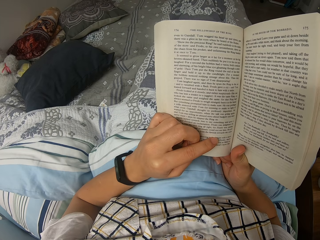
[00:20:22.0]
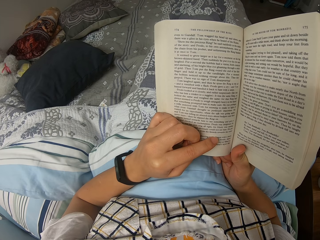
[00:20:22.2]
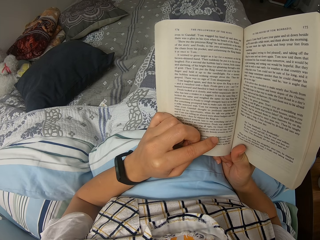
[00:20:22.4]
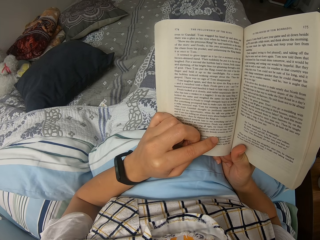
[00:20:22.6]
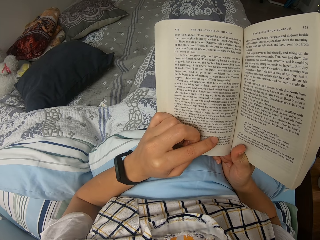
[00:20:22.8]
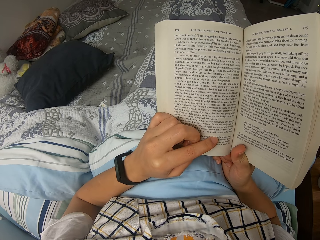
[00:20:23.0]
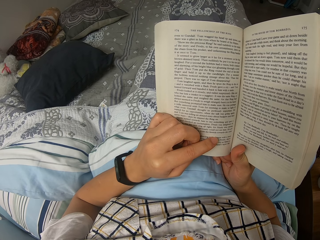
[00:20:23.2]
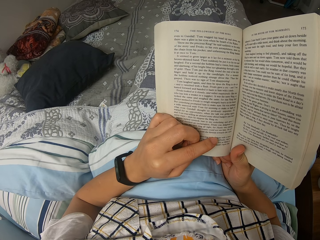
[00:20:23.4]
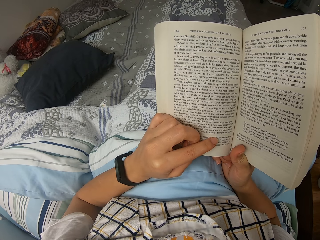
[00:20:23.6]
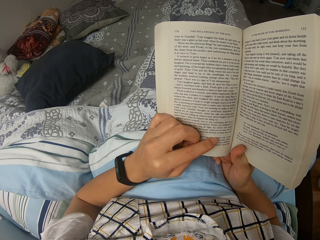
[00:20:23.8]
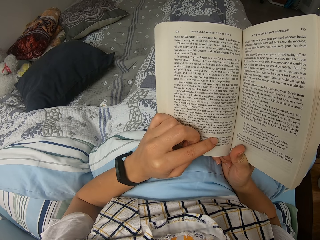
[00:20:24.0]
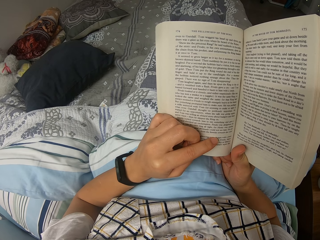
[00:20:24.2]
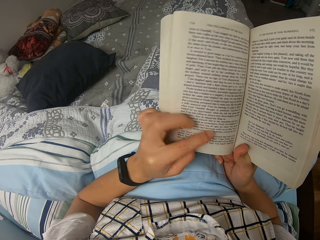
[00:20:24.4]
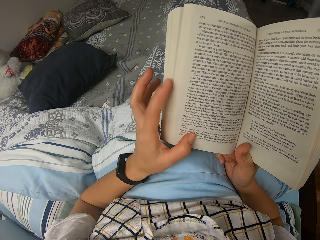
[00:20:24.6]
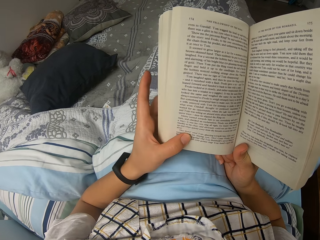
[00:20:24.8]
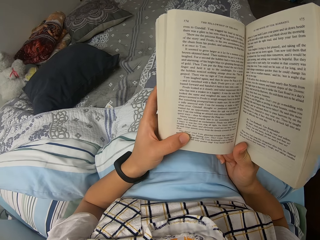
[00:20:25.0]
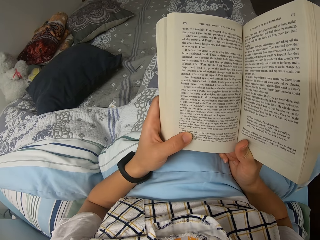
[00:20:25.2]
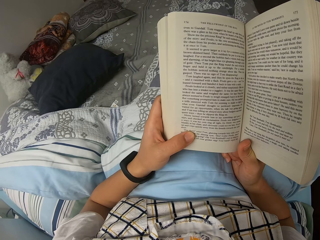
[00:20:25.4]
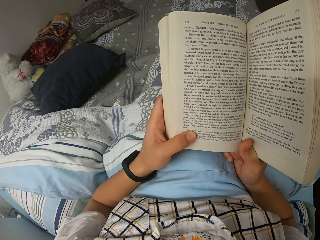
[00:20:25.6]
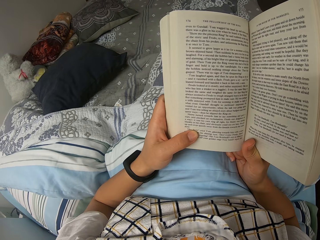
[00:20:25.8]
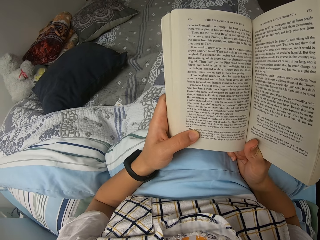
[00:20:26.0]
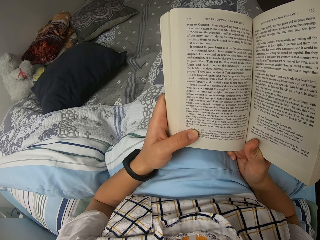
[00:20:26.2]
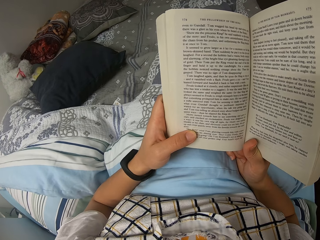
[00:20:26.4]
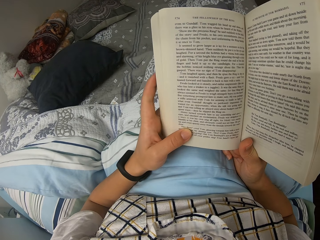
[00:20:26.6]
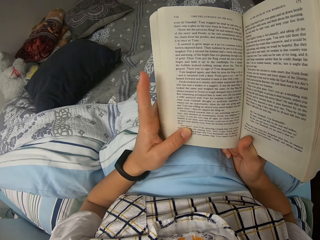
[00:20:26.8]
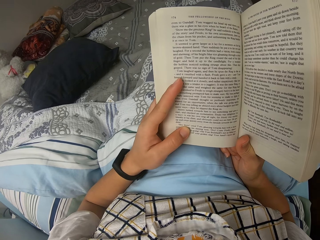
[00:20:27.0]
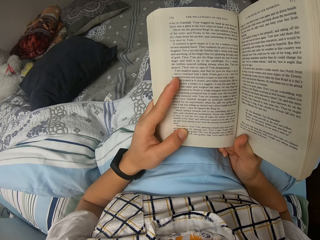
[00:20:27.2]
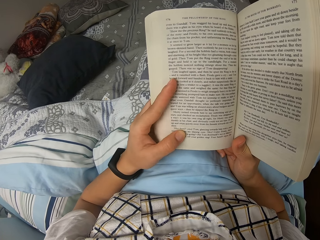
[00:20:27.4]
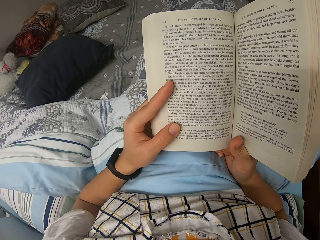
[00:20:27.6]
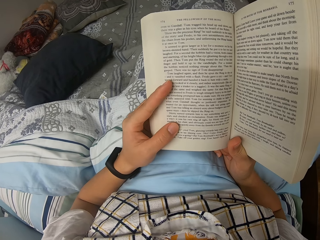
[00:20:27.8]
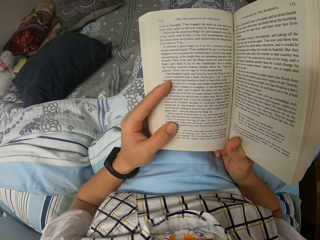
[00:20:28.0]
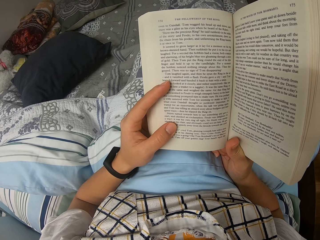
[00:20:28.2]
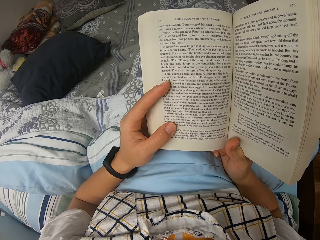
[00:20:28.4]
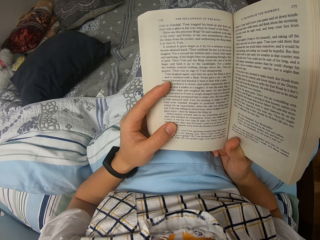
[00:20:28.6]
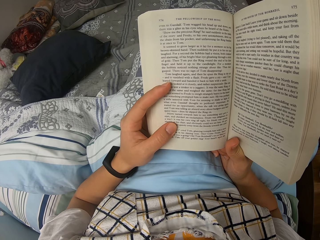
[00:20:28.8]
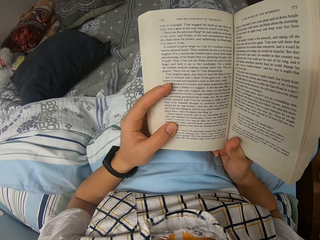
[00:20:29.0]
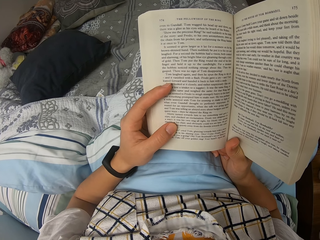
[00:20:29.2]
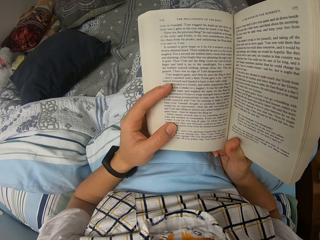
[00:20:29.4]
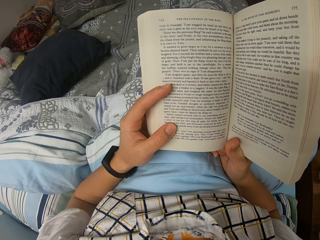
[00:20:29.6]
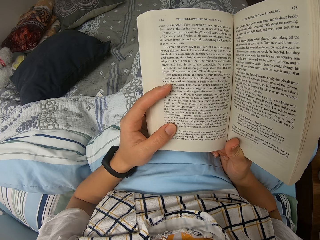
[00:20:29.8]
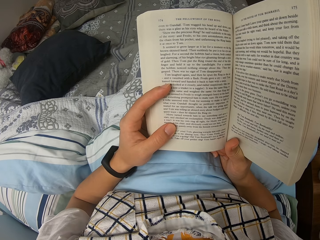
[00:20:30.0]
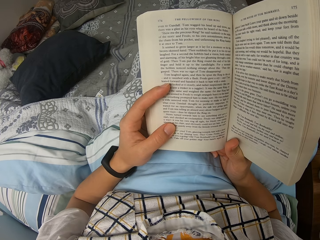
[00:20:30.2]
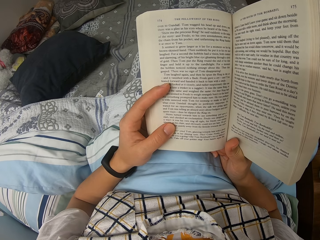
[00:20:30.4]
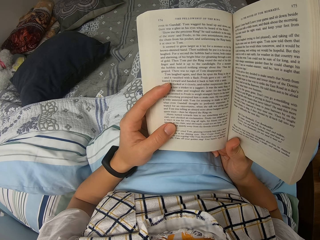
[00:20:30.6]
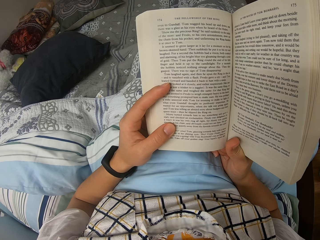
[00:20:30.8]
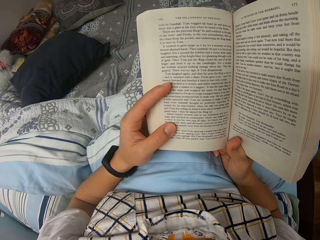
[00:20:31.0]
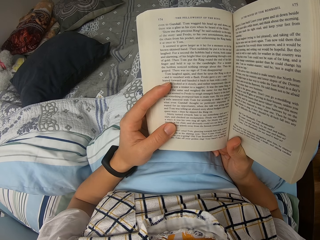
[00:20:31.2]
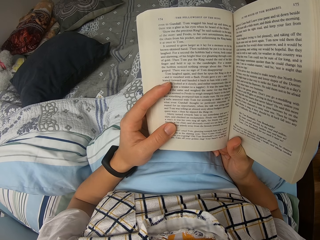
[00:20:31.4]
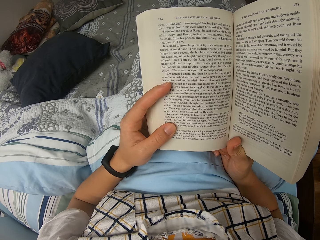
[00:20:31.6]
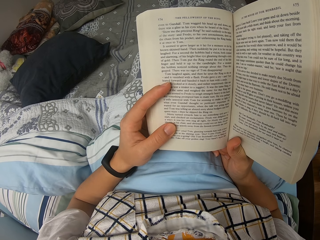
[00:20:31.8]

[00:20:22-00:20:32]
The camera wearer reads through the novel. They move the hand. They read through the novel and place the left index finger on the page.

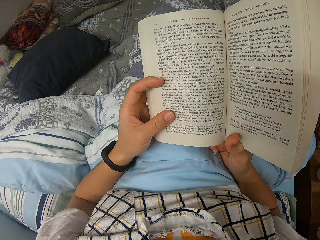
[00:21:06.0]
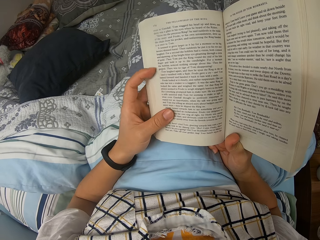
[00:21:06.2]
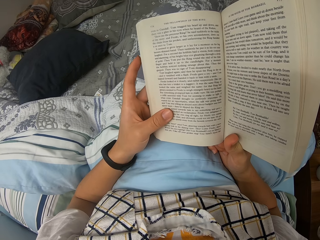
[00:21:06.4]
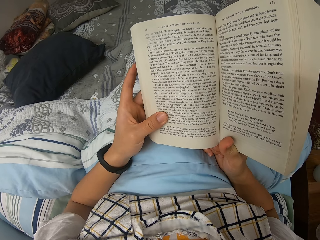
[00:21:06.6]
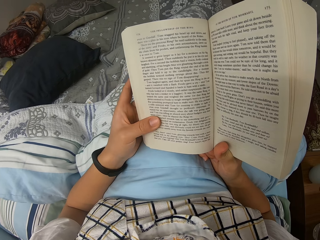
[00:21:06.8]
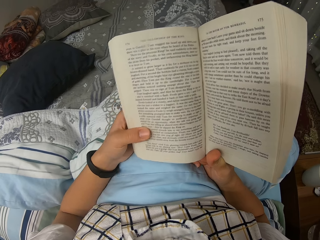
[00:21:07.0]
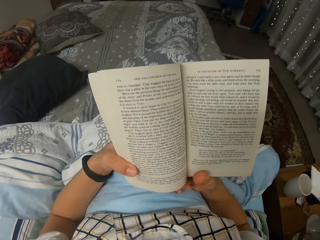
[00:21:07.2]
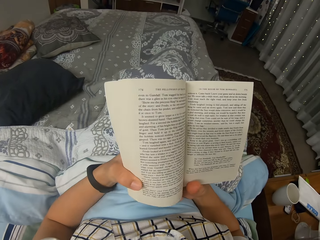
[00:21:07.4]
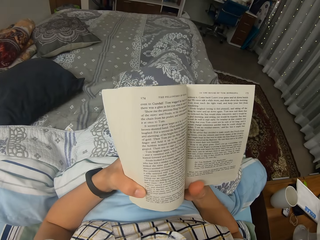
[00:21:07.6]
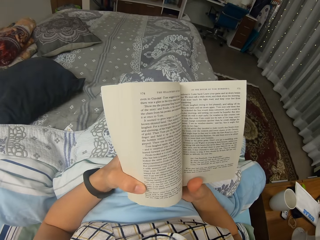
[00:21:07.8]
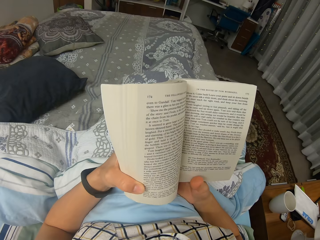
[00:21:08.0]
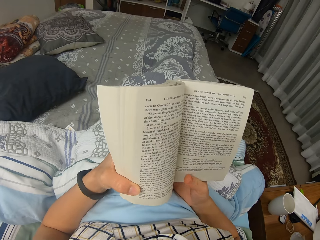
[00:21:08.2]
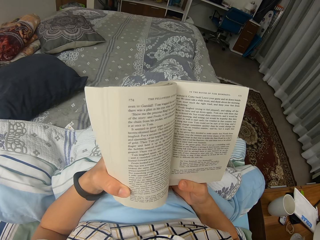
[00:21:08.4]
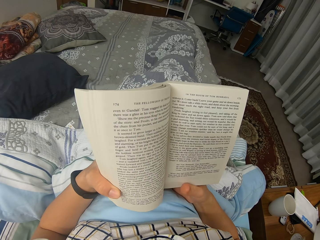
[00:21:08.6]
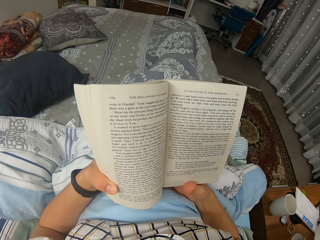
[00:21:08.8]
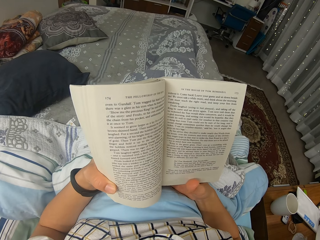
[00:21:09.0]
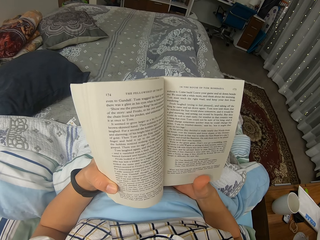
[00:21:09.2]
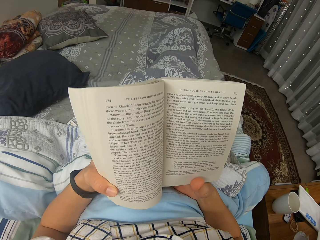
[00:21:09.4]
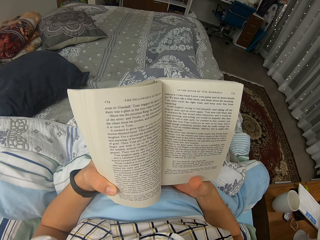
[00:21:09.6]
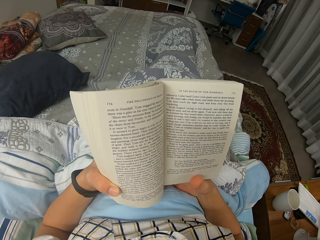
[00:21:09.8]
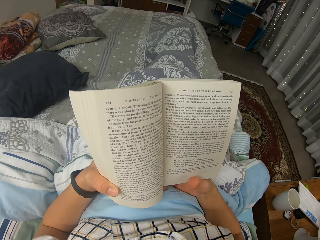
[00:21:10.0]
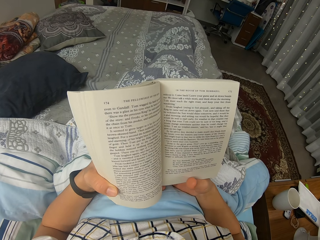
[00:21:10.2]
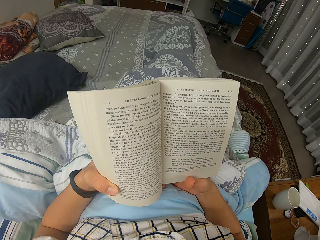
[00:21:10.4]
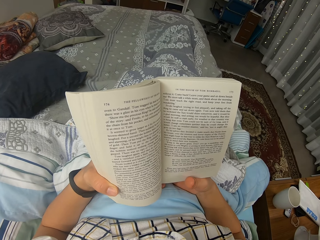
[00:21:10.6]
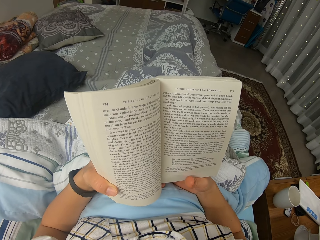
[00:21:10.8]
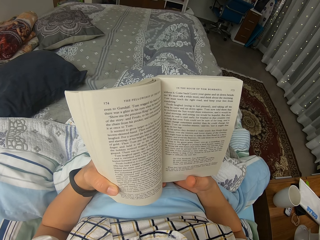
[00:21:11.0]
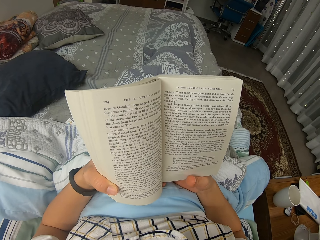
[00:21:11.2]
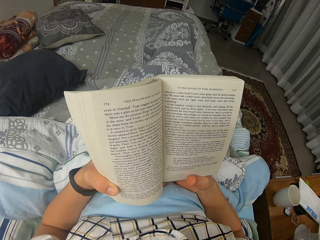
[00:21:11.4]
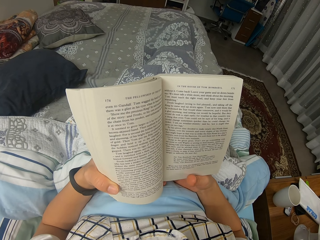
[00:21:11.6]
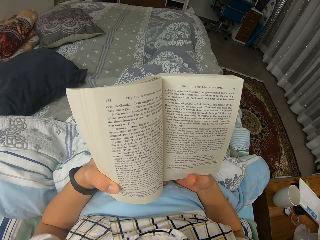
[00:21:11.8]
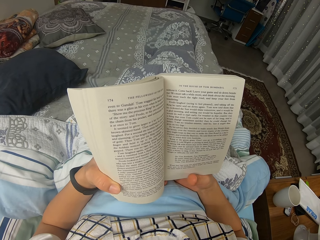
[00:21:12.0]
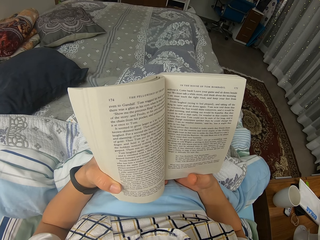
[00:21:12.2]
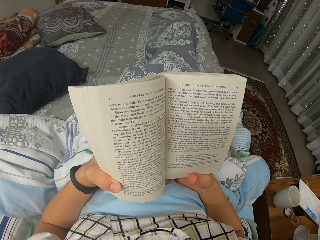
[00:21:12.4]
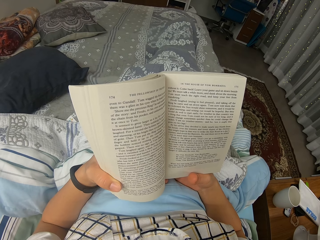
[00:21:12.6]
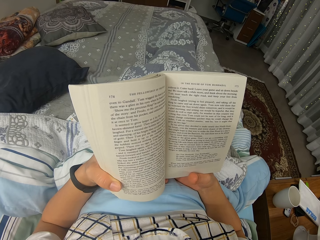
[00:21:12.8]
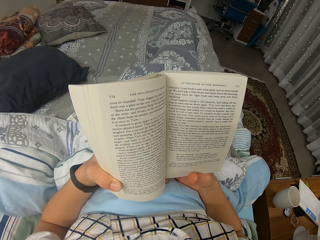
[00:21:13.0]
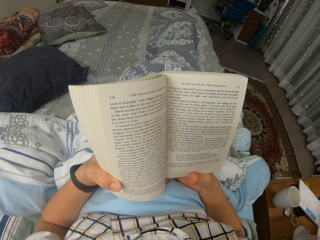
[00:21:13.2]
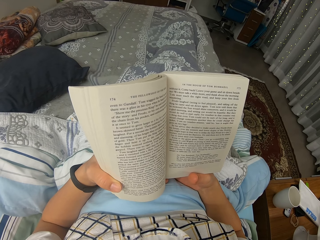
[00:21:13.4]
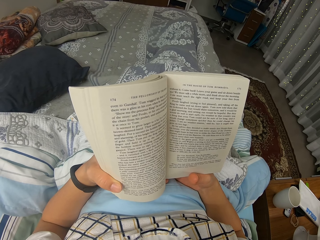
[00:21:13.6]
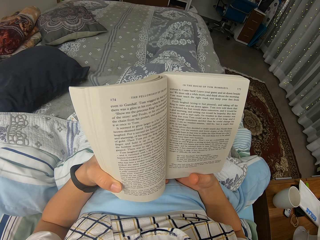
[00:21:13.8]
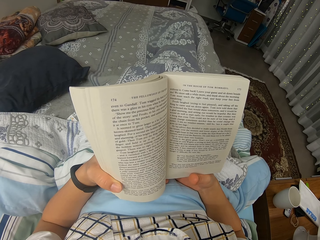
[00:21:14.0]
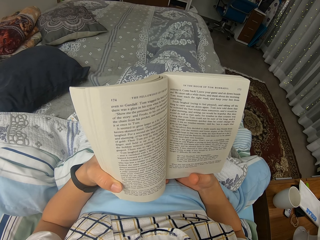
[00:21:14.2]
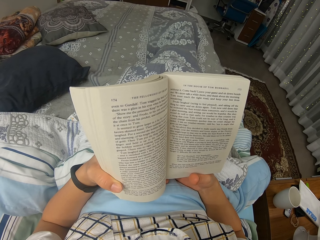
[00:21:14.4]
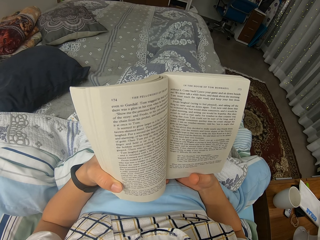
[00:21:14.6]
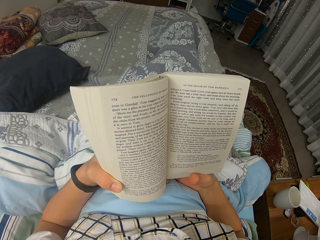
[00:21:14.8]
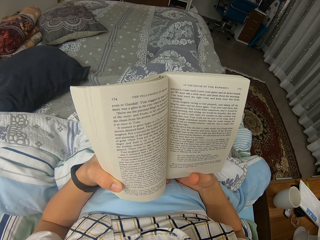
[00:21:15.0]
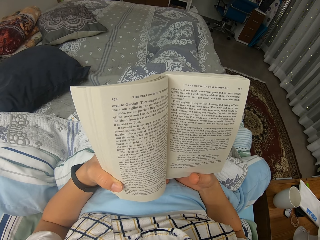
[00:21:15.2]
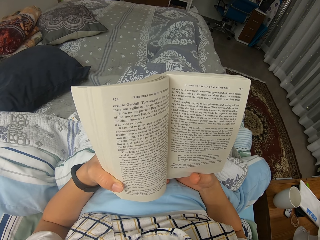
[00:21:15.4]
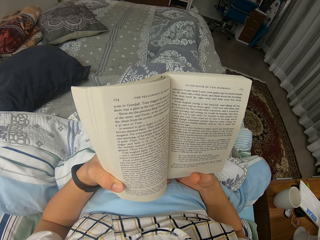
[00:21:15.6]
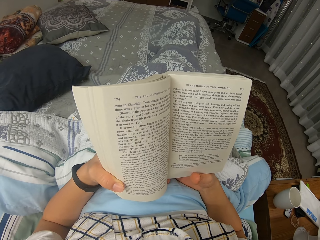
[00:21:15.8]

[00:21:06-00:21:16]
The camera wearer moves the position of the novel. They read through the novel.

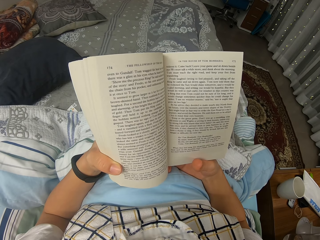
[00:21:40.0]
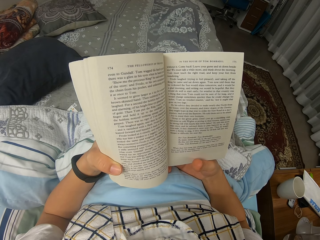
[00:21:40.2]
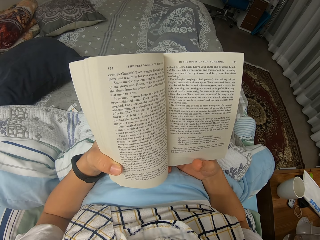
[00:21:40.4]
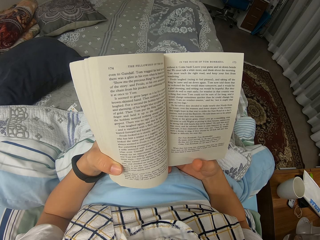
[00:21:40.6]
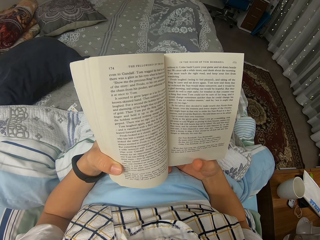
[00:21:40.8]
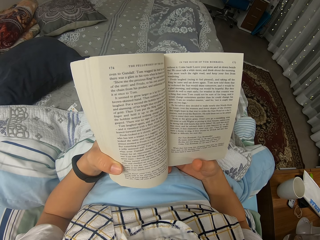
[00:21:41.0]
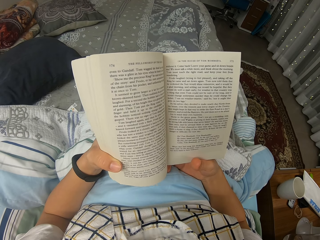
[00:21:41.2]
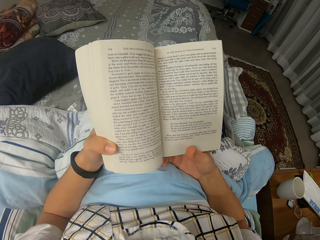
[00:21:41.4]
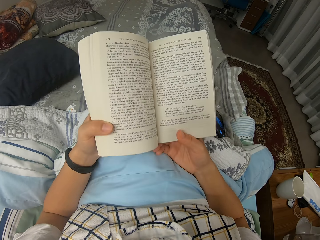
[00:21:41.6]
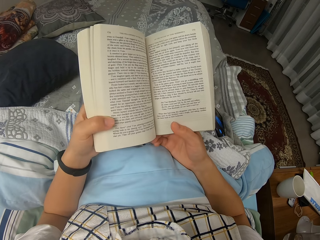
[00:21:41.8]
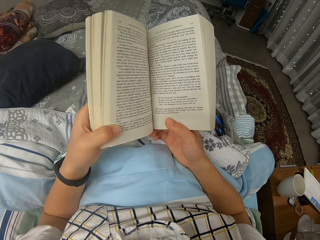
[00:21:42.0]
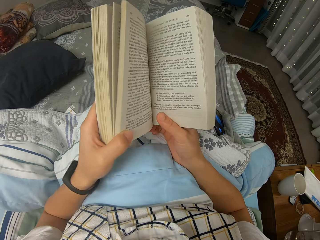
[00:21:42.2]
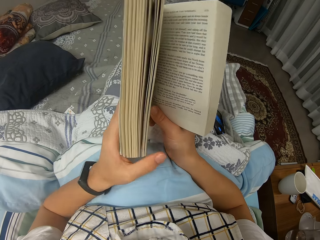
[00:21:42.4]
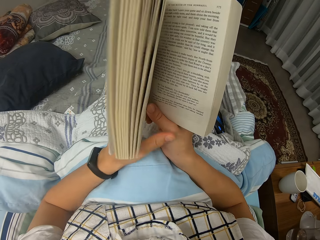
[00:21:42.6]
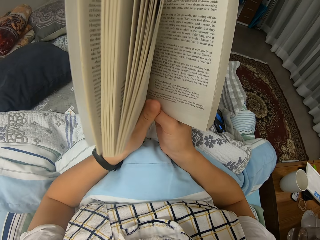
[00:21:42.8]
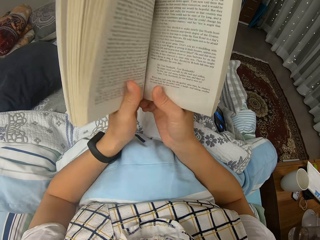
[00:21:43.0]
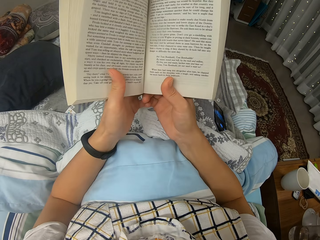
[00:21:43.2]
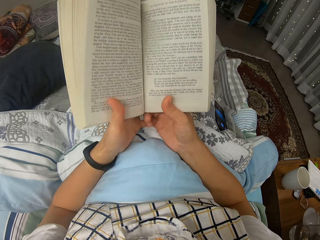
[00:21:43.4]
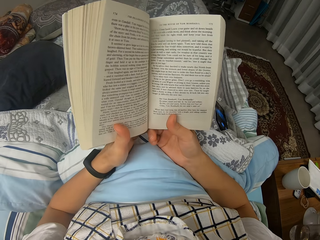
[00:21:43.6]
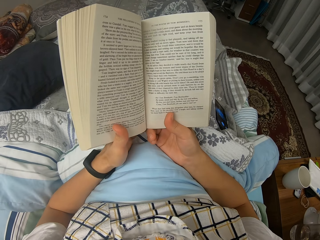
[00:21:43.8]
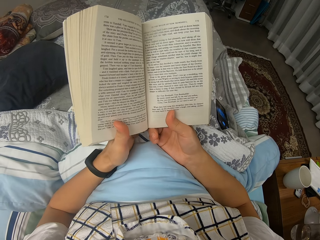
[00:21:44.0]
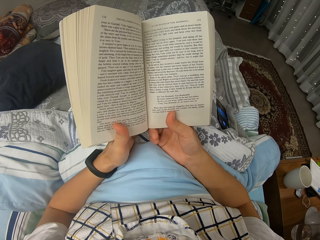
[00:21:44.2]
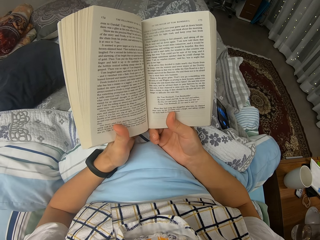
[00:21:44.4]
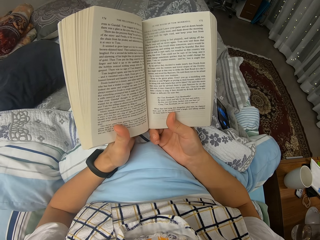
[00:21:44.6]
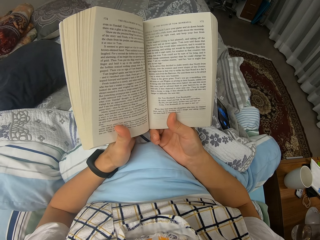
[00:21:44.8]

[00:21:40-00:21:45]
The camera wearer moves the position of the novel. They read the book.
